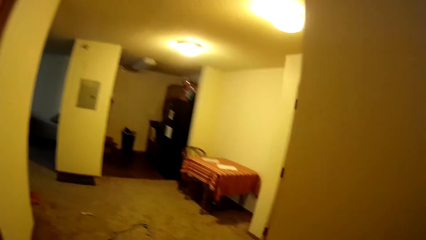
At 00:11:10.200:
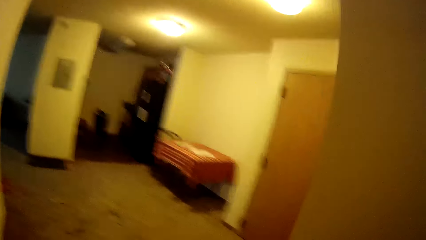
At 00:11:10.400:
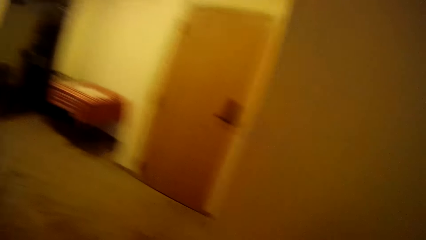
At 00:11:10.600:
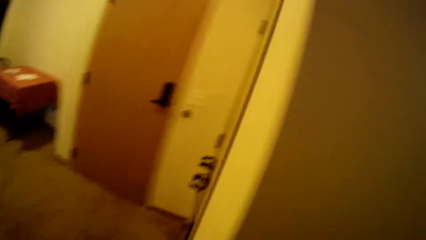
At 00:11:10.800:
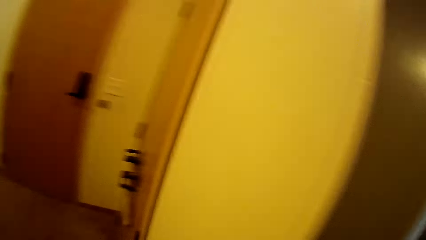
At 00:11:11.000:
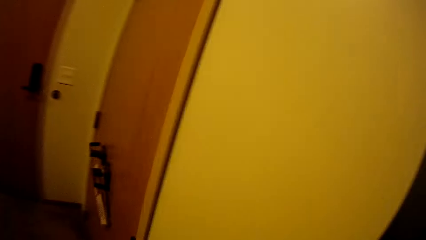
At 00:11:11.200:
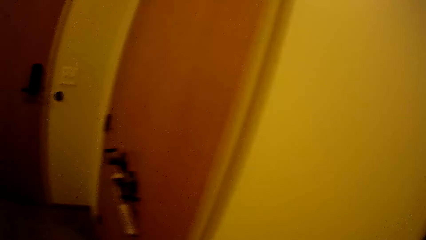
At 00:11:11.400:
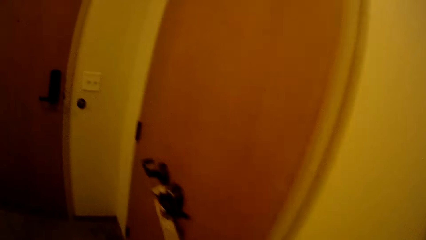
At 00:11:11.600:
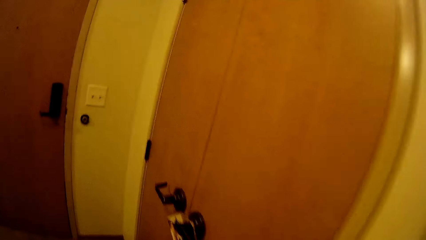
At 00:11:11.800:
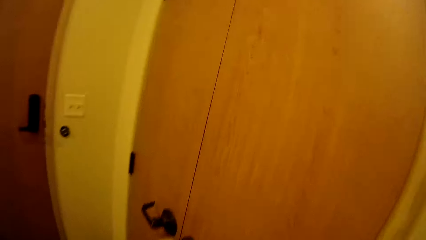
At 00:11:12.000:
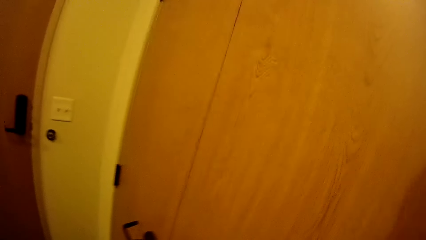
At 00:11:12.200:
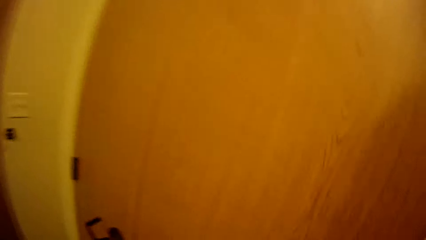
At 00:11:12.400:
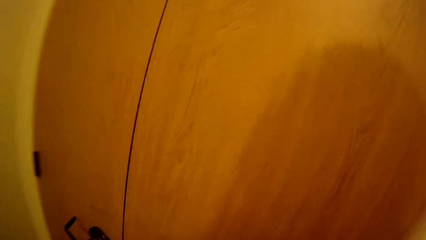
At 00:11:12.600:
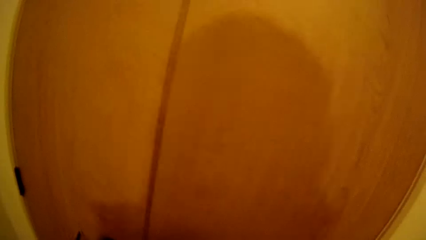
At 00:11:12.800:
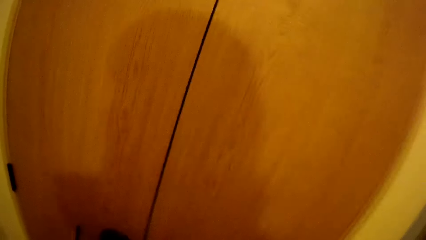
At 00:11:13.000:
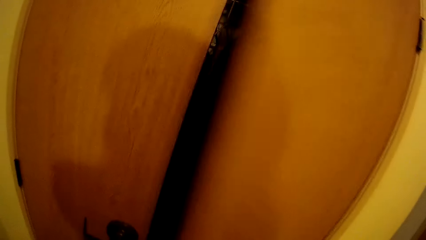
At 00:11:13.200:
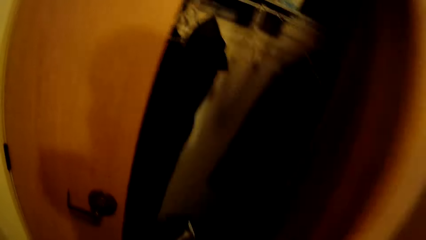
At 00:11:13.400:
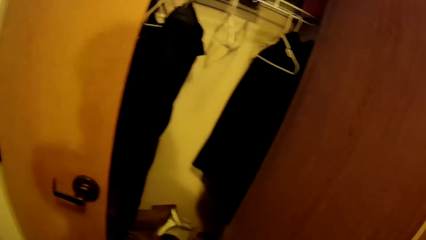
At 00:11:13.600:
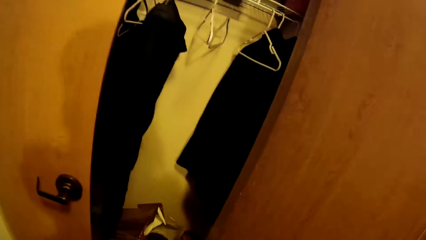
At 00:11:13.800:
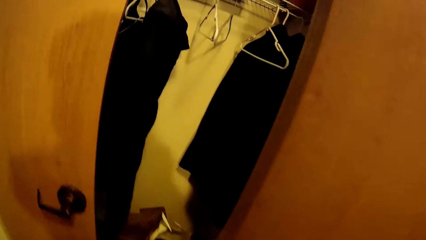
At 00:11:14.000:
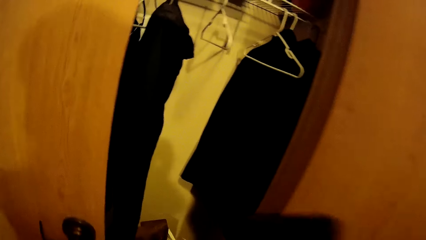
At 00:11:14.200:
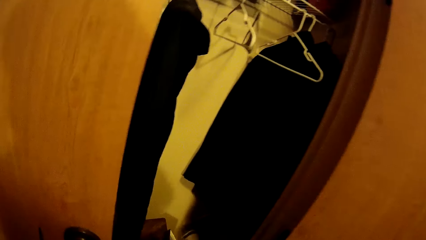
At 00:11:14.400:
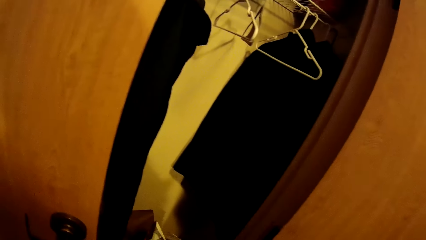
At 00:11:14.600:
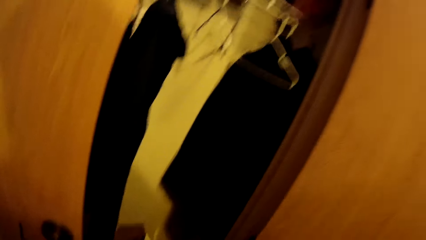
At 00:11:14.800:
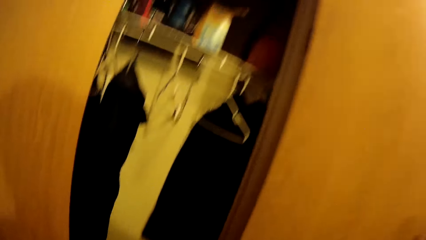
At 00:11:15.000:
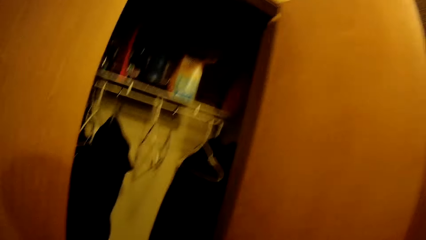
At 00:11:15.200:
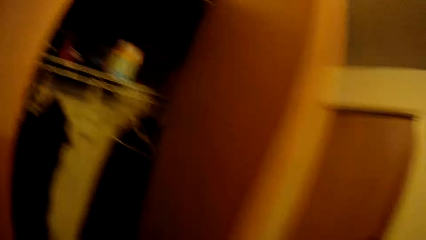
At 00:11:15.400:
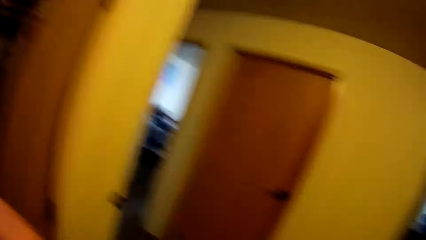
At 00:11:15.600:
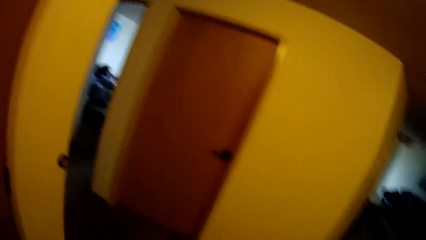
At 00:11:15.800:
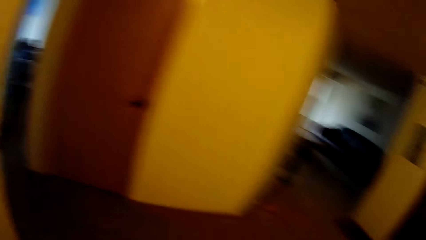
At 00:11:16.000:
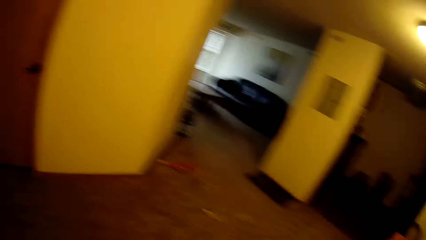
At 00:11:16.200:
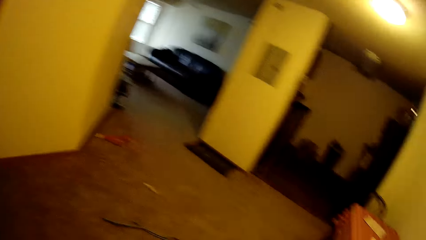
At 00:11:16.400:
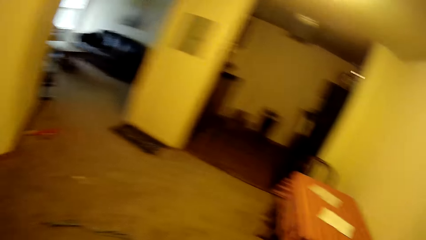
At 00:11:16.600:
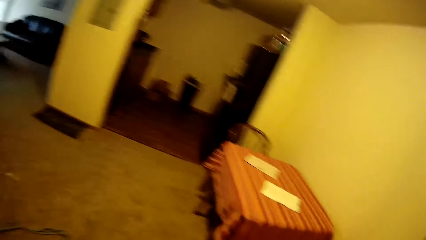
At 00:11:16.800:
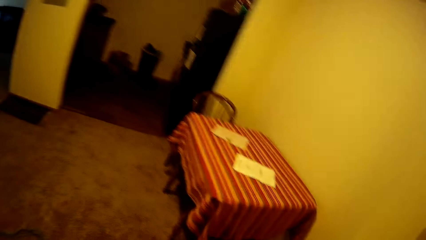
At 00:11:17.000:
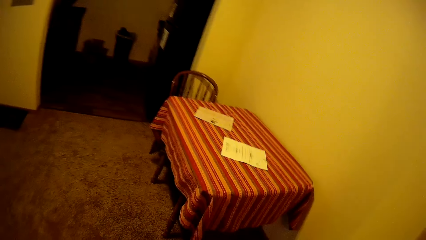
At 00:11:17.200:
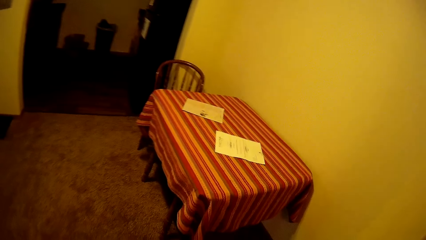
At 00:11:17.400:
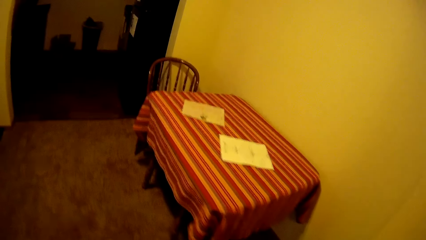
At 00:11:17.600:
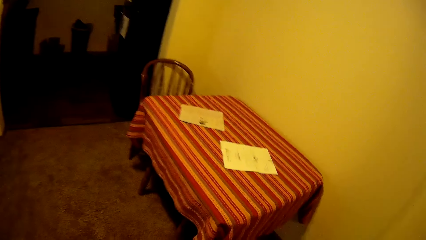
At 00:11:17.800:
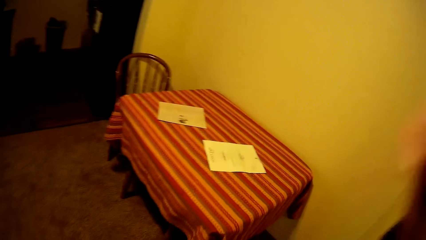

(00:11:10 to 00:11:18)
The camera wearer opens the wardrobe. They close the wardrobe. They look around.
